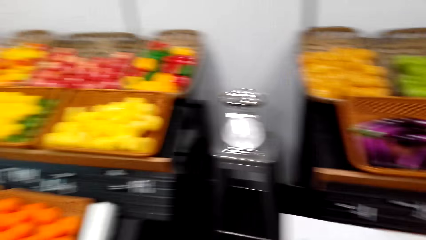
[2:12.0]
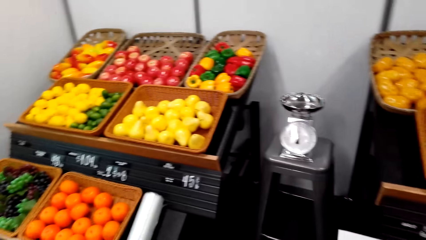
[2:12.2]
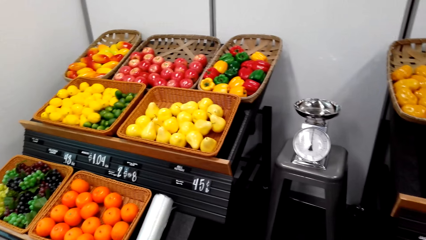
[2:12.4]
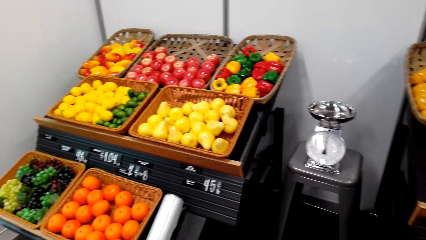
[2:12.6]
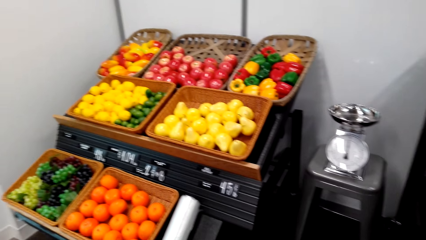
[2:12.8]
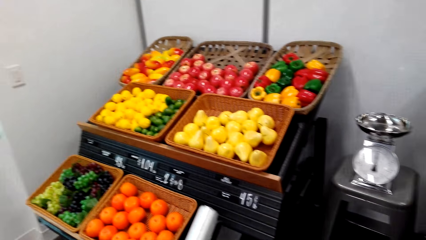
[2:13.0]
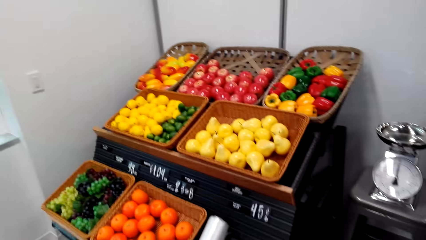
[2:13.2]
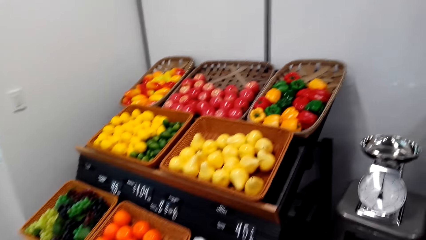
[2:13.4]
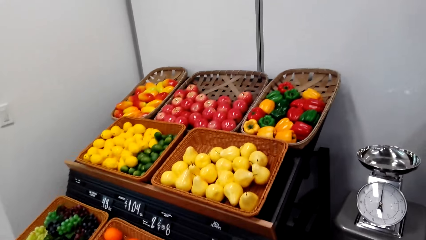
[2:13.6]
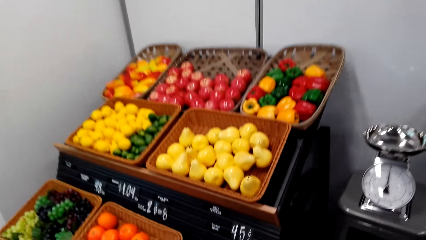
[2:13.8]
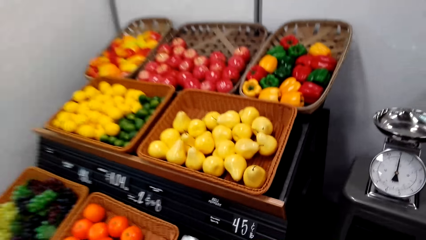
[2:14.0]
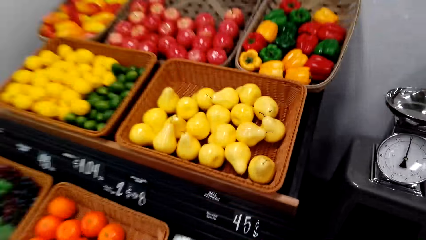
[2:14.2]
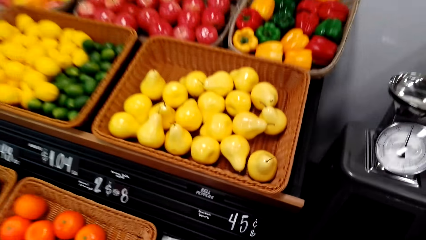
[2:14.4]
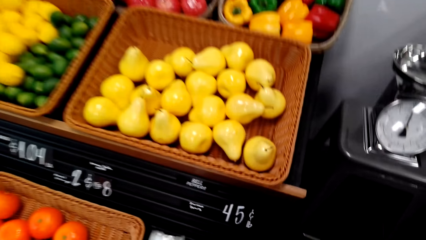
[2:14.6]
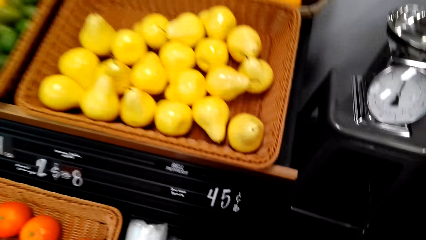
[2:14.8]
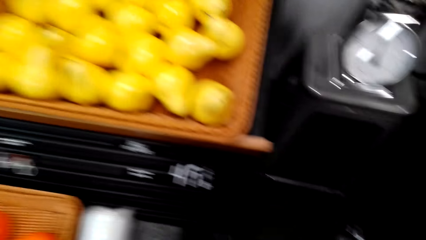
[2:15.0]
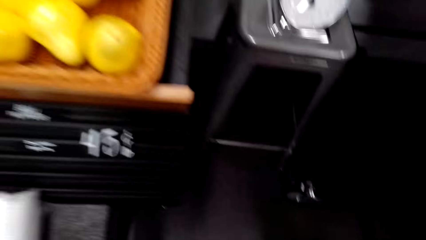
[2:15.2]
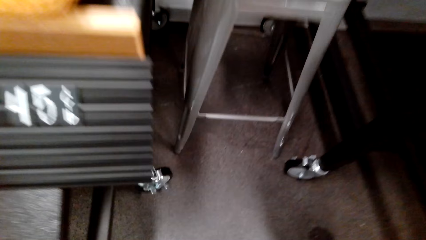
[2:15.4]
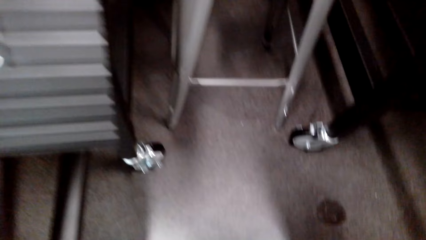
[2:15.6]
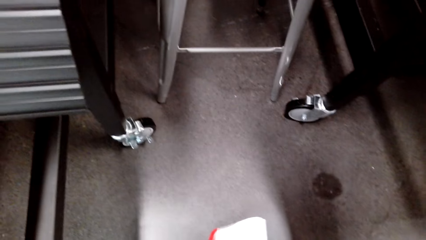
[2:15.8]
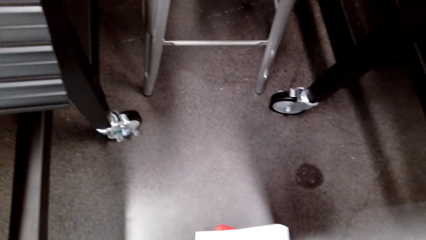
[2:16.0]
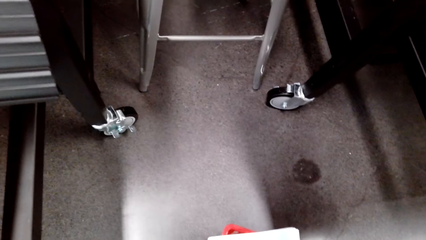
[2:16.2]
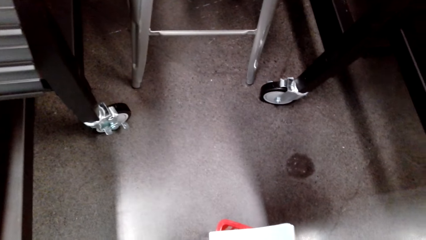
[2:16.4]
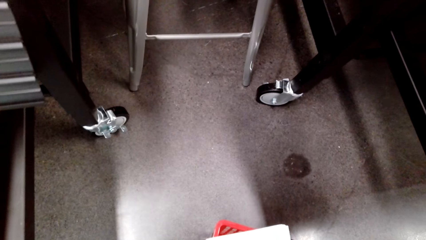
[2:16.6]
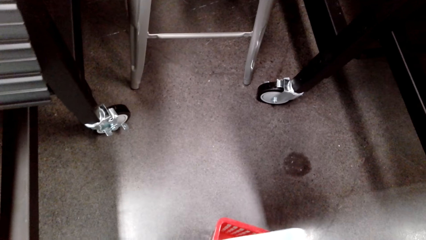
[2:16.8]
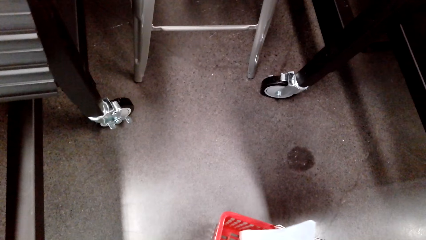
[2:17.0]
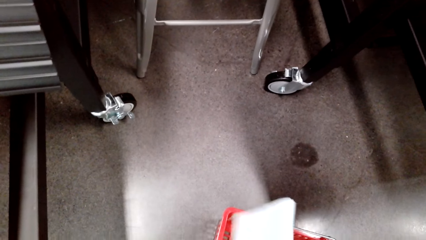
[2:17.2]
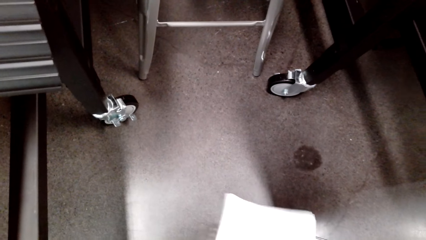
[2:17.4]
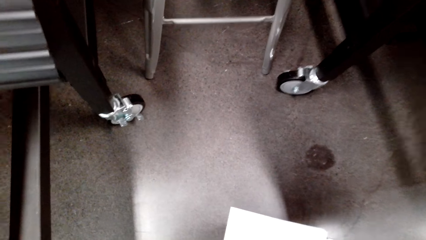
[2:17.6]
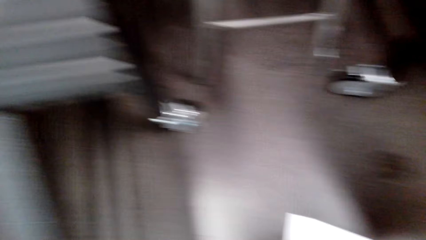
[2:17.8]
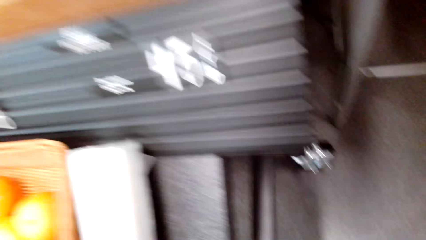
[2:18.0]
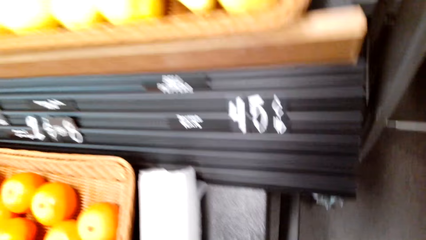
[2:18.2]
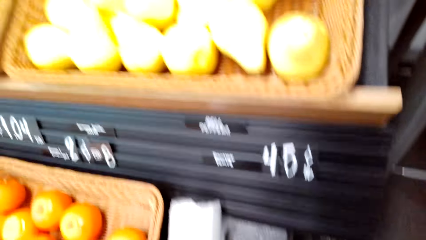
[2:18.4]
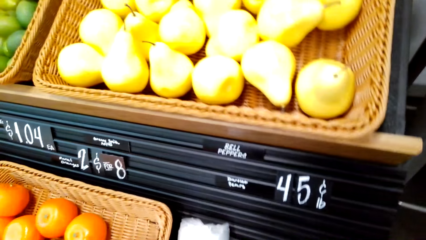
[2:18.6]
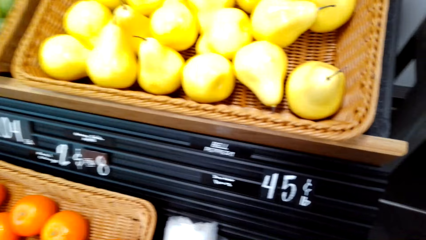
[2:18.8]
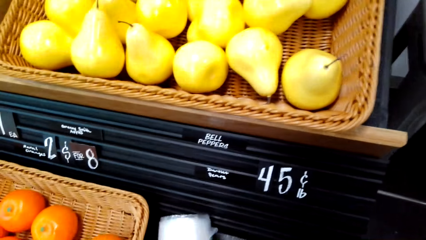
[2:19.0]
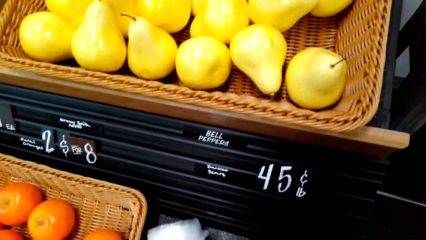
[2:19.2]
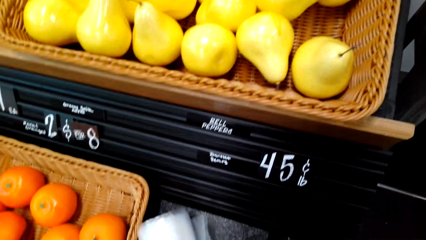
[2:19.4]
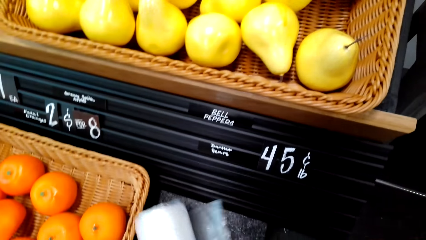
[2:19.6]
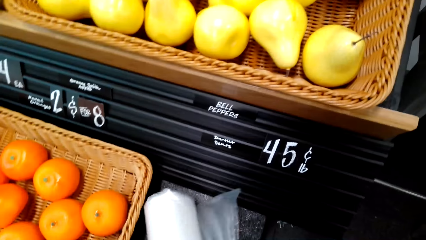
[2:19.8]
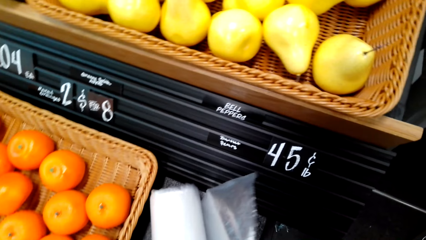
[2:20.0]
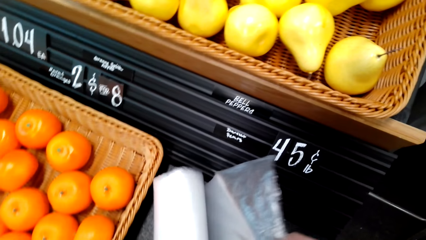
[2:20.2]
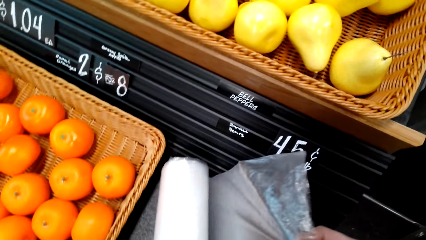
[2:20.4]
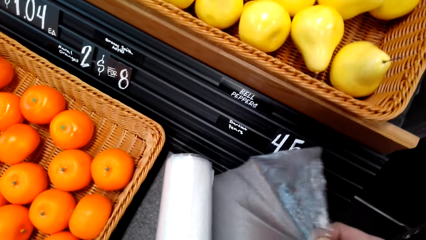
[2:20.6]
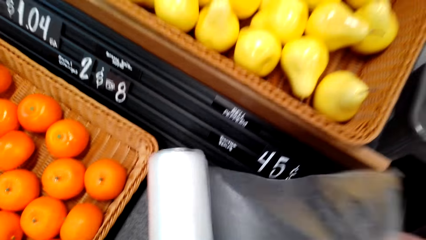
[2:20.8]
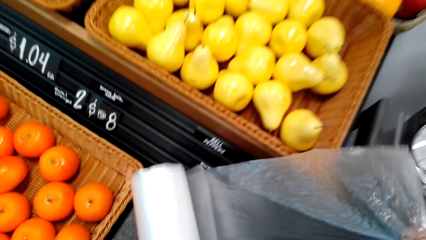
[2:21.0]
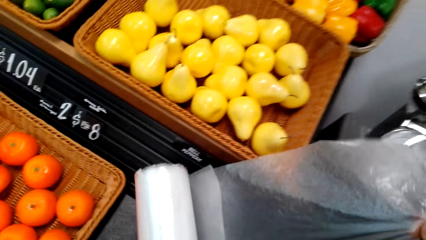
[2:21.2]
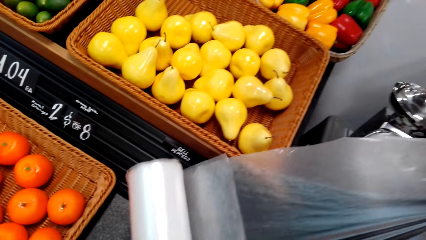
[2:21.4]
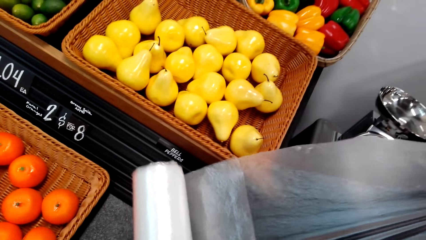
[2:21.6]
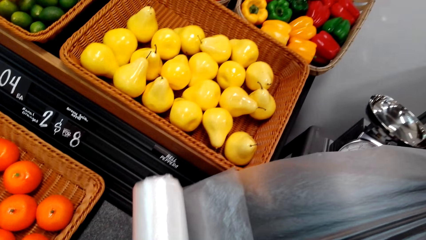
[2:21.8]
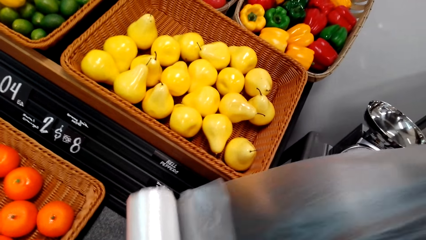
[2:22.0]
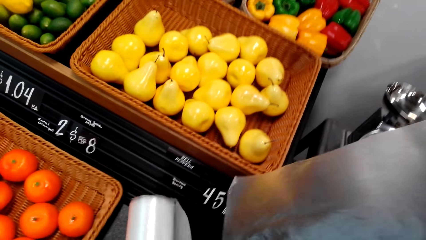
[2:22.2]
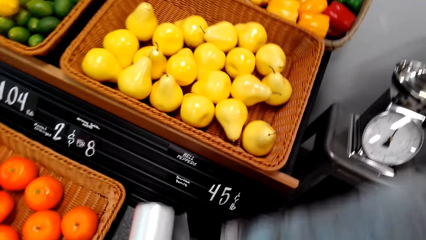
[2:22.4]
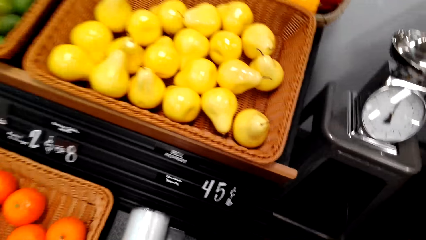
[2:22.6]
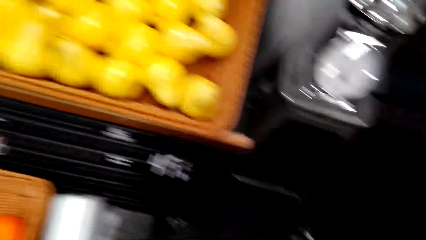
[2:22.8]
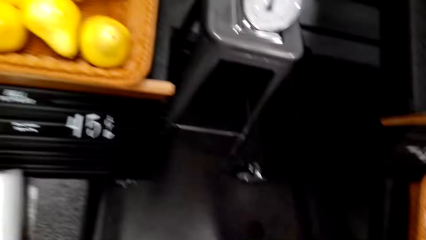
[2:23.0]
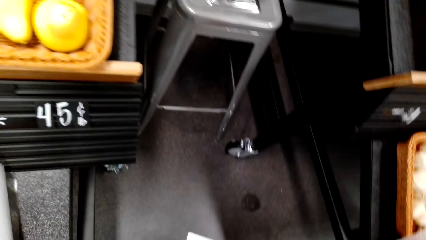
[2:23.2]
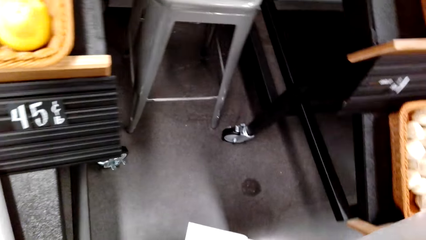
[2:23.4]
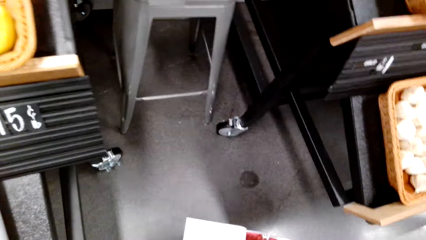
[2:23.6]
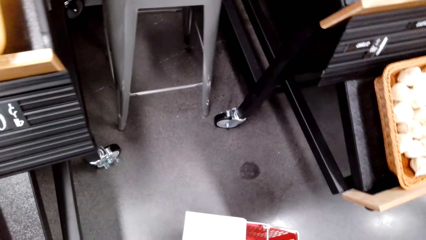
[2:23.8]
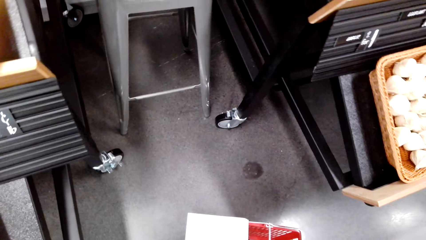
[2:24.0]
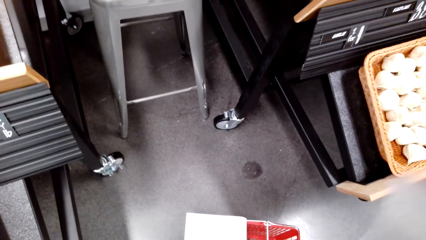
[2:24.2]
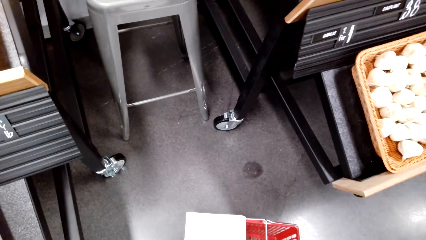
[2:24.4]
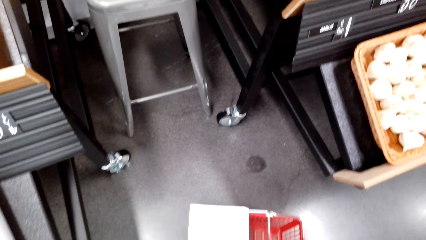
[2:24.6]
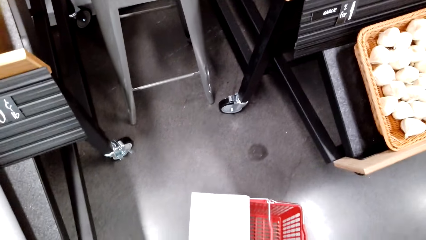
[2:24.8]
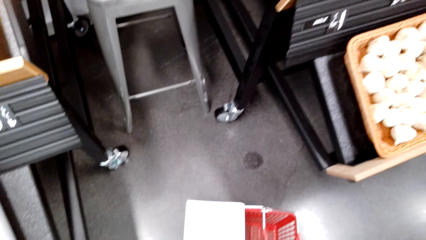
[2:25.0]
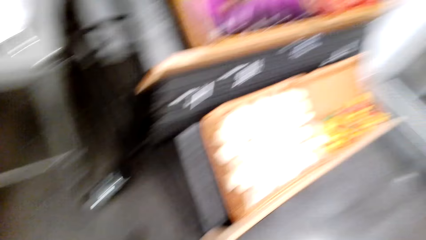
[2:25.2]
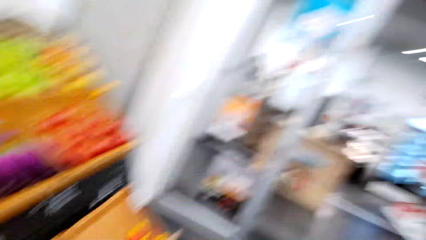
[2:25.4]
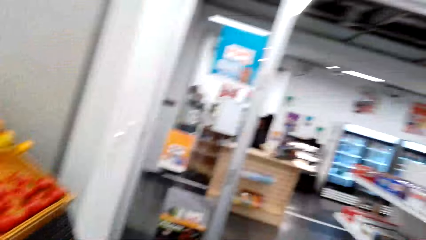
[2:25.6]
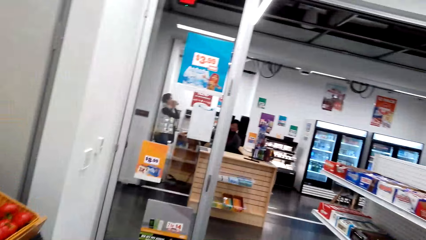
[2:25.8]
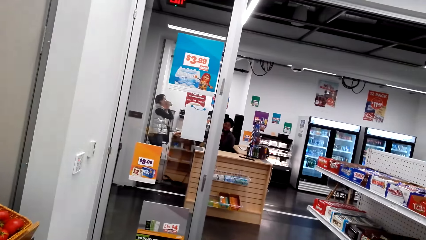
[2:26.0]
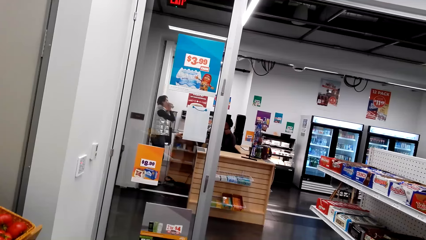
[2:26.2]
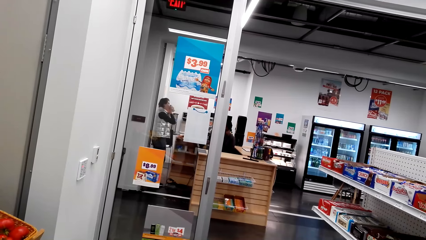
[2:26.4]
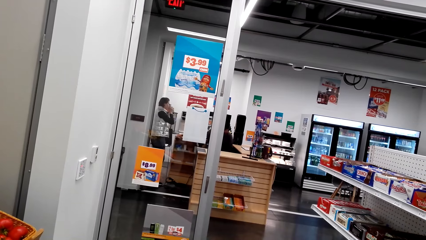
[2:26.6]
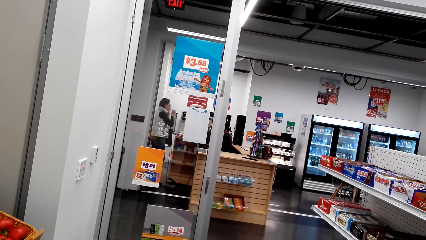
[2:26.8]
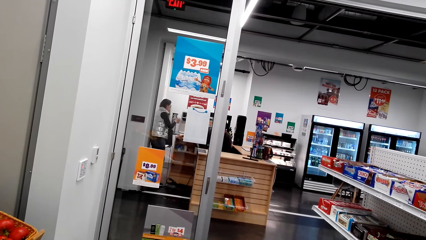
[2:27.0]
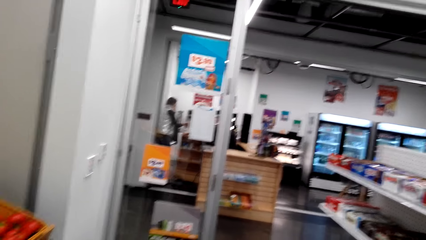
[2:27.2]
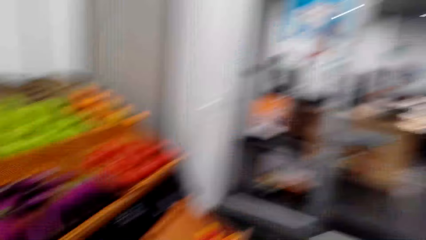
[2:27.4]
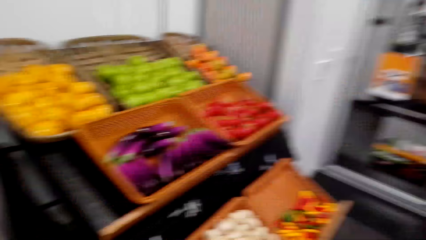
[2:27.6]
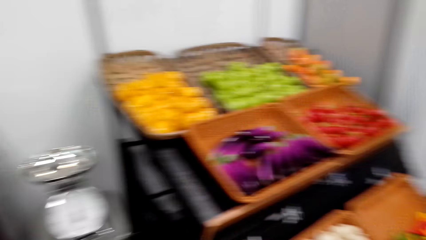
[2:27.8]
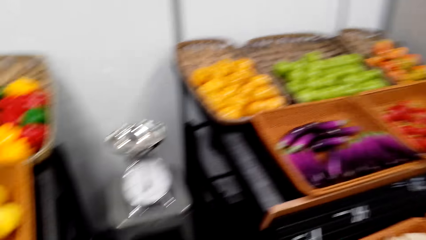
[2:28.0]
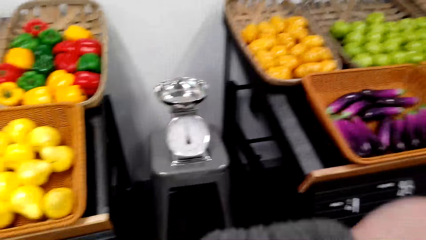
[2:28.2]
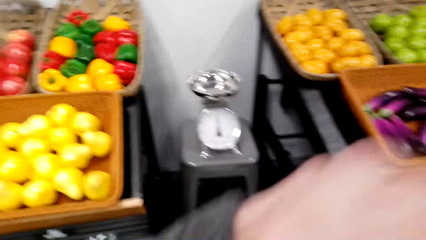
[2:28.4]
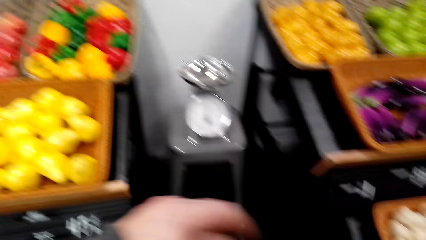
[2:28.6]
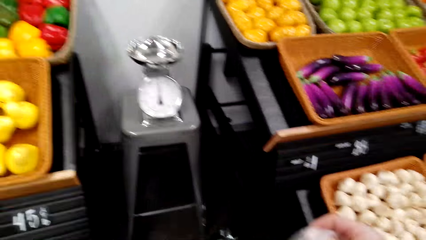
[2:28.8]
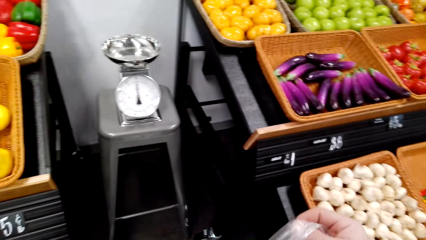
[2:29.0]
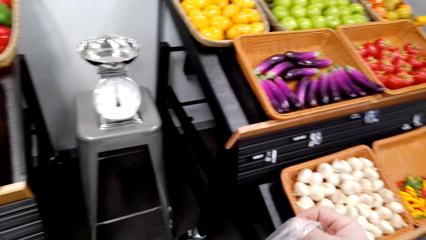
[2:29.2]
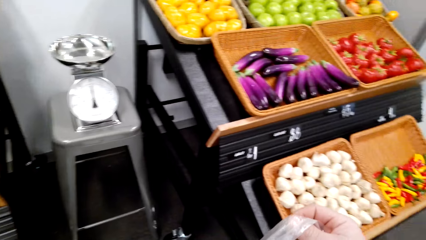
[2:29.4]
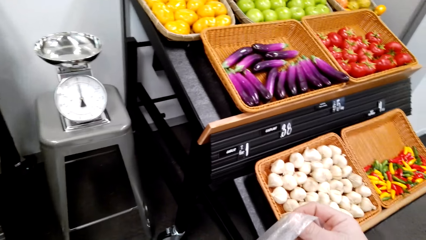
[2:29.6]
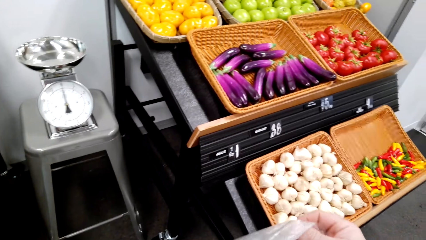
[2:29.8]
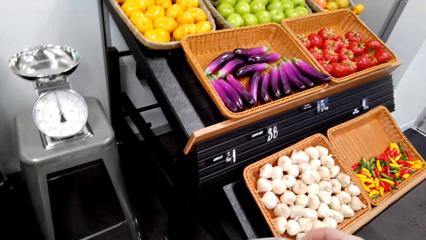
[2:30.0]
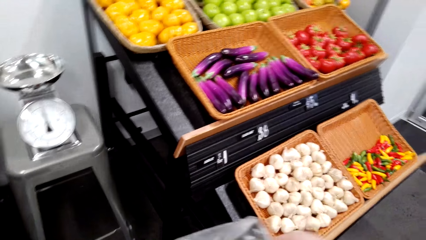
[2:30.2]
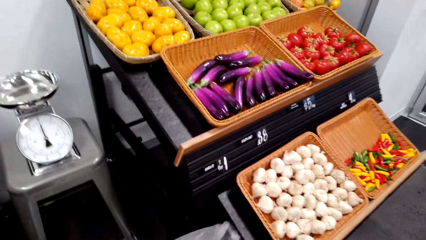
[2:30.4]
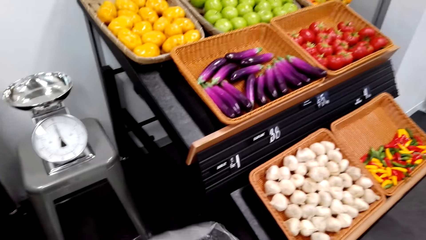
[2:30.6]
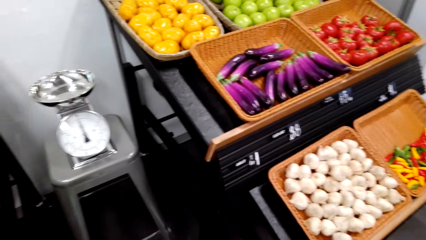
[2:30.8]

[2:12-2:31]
The camera wearer places the basket on the floor. They pick up the plastic bag or polythene bag. They look around the store and talk in the store.
